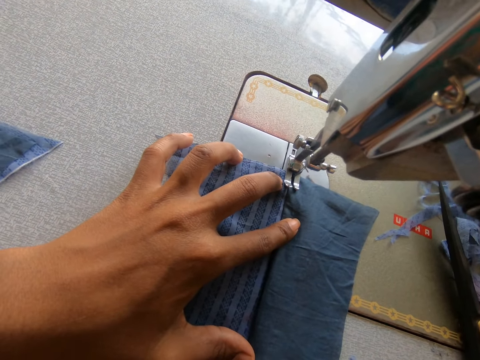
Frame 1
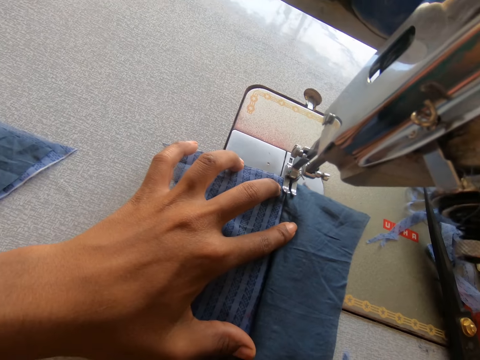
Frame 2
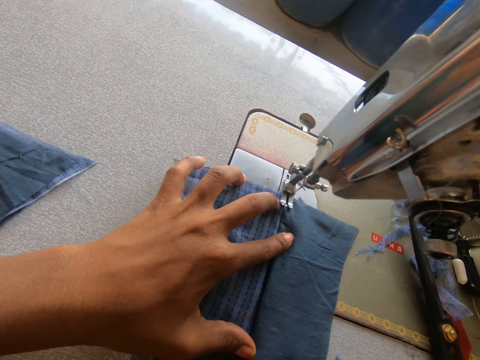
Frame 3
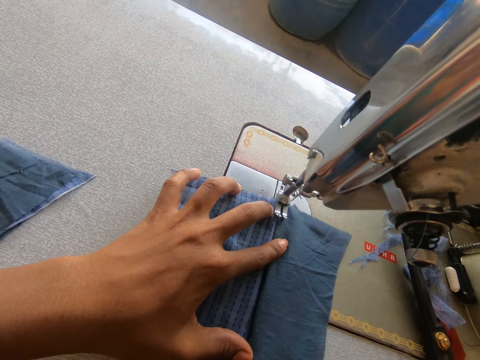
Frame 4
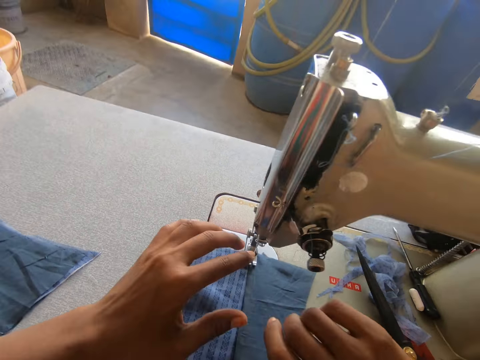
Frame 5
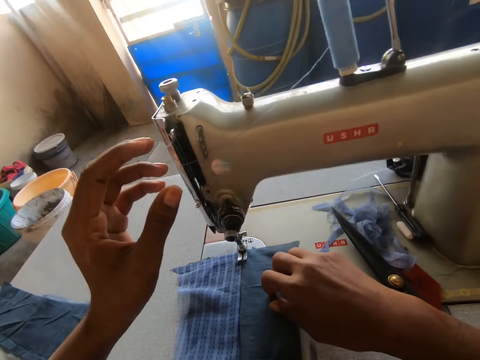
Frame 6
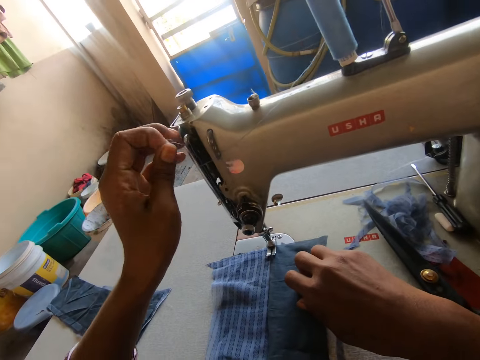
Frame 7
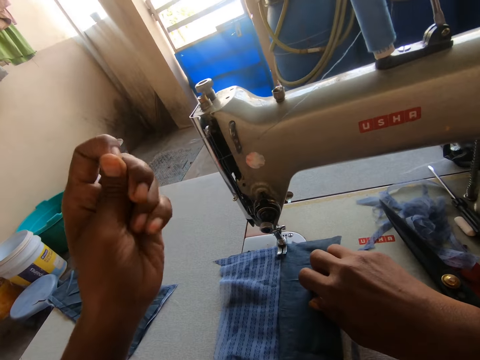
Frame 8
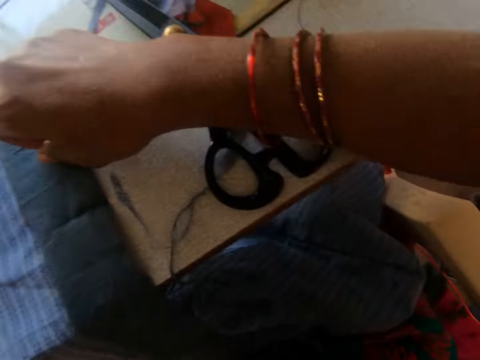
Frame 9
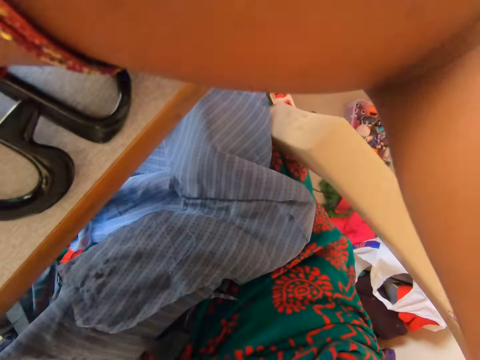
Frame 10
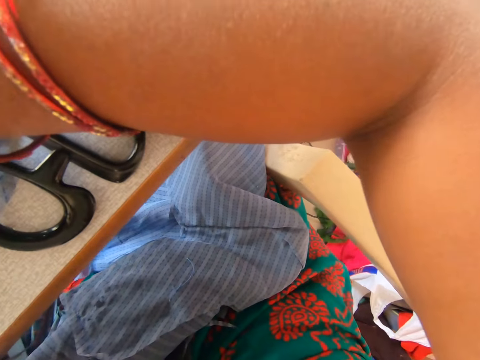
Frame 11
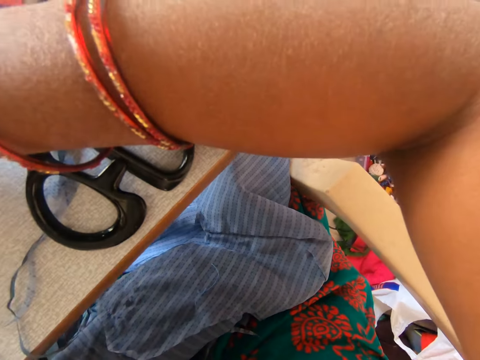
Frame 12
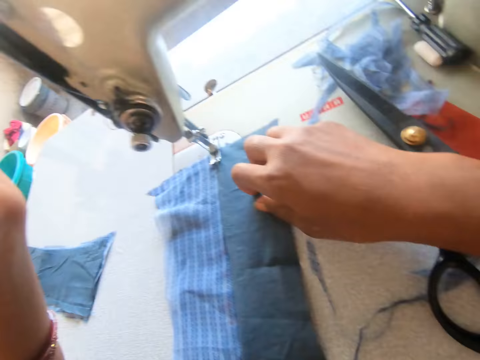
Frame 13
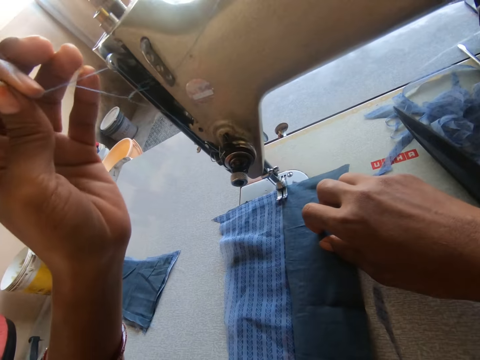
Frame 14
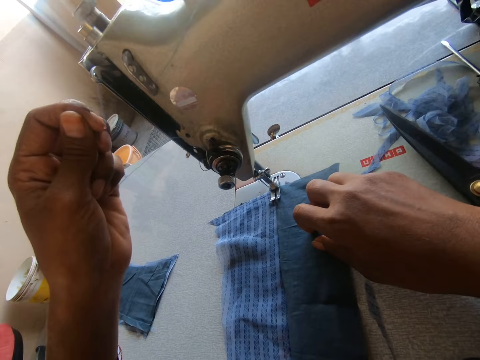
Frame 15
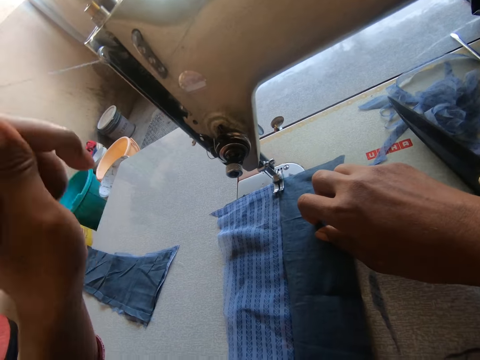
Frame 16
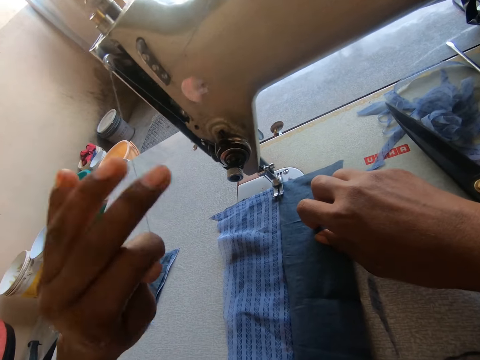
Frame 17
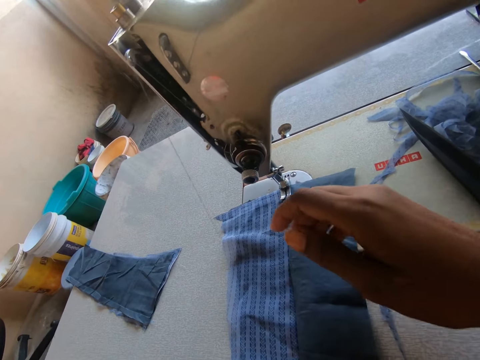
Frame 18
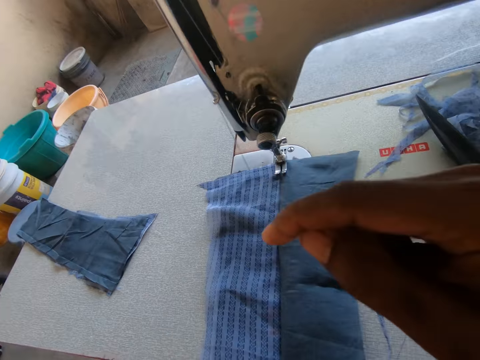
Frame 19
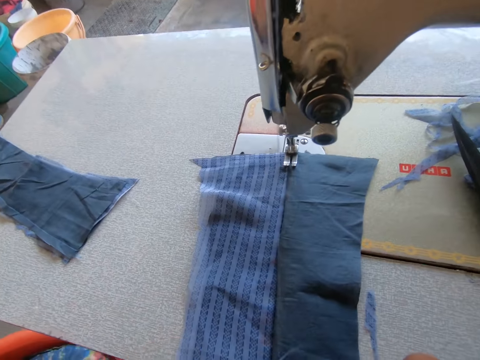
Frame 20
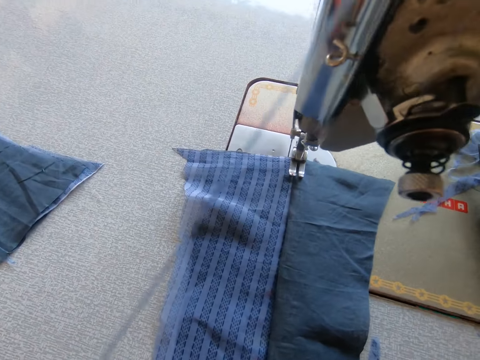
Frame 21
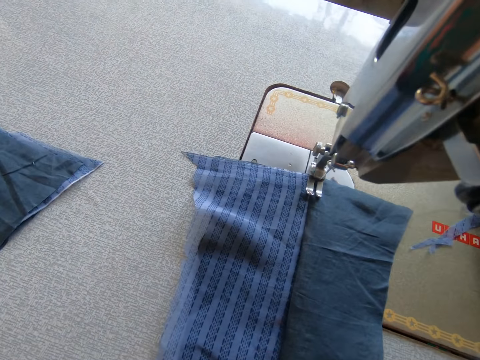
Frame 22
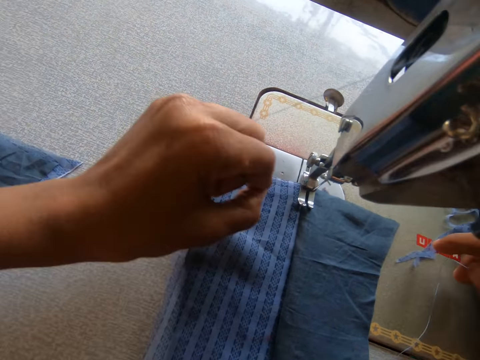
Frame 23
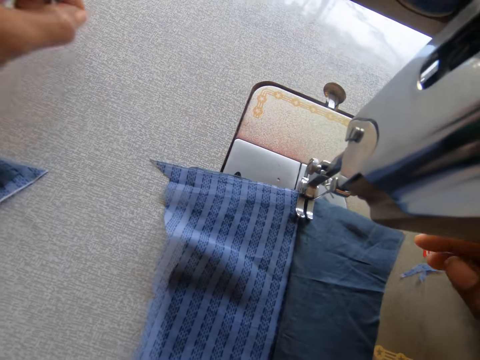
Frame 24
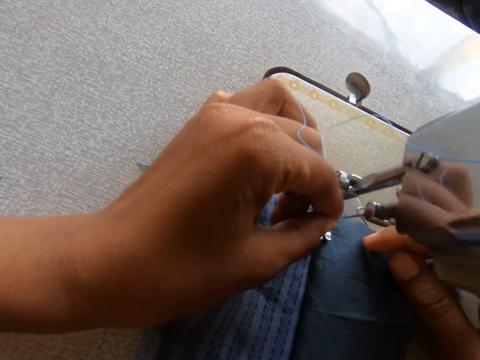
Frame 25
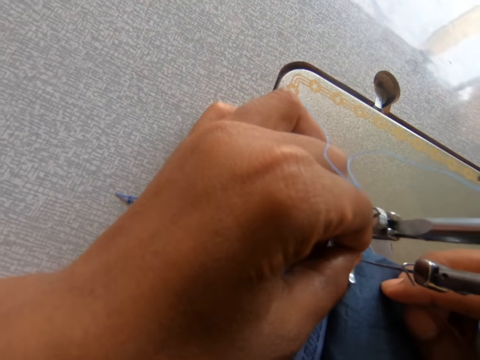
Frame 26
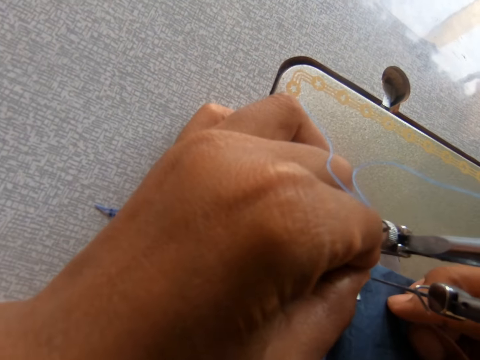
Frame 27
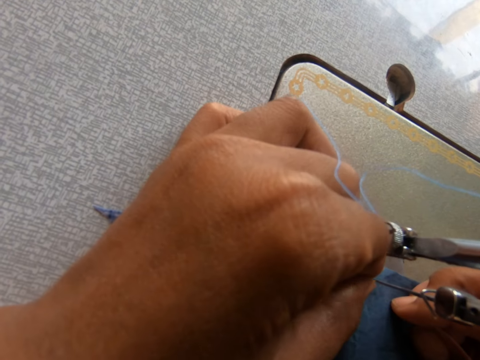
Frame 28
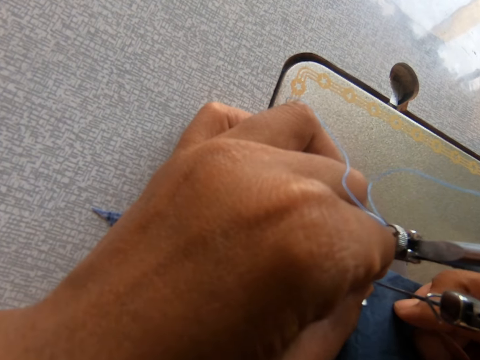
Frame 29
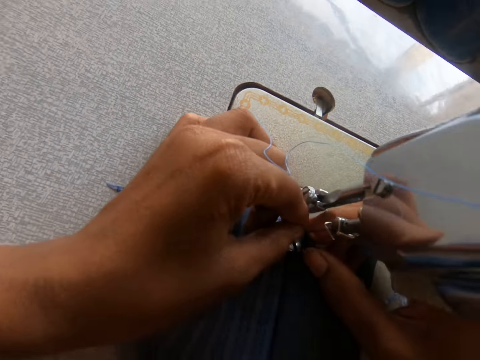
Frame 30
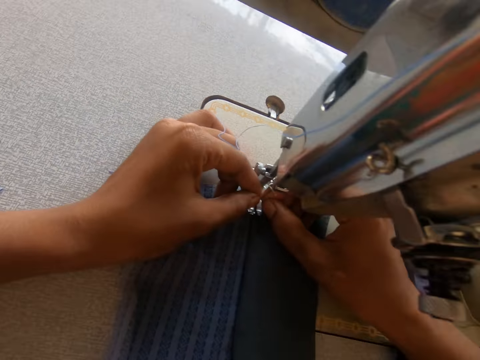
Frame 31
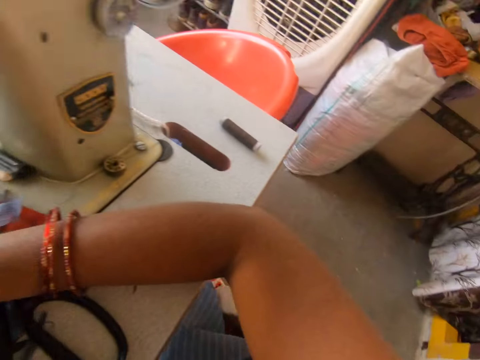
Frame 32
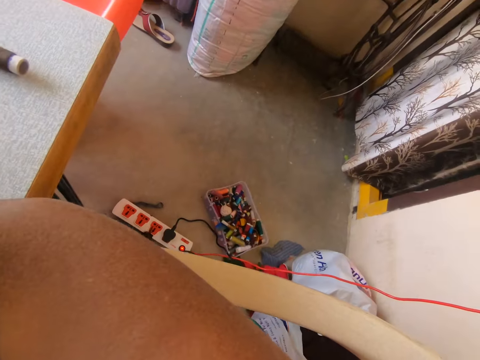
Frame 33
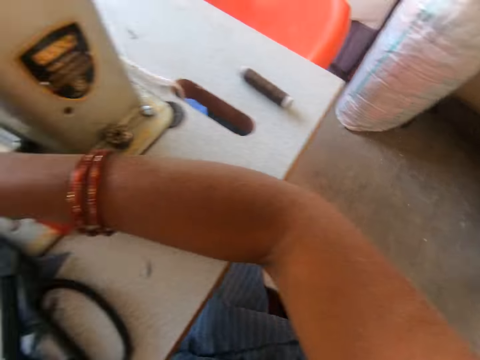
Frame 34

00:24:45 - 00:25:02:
The camera wearer sews a garment. They pull a sewing thread on the sewing machine. They adjust the thread of the sewing machine. They push the sewing thread through the eye of the needle. They look at the floor.

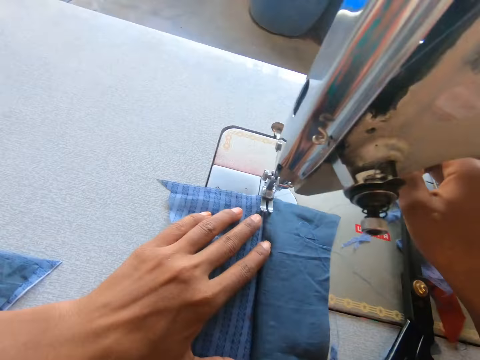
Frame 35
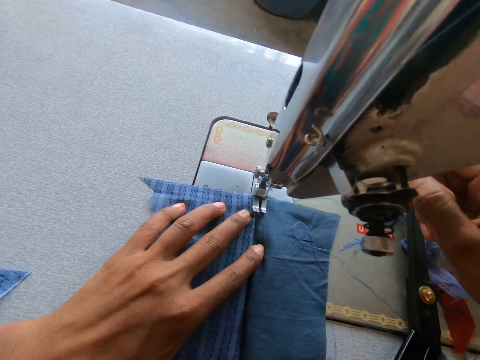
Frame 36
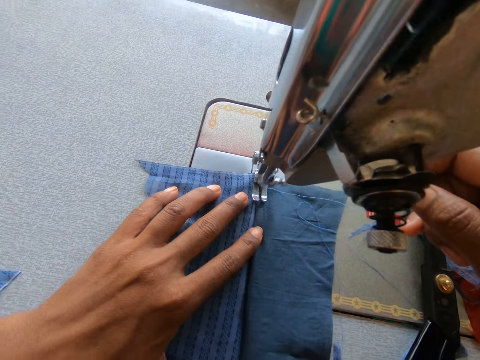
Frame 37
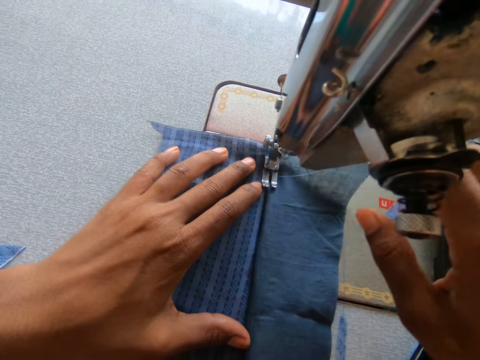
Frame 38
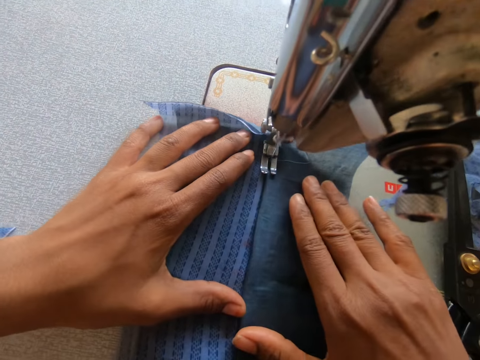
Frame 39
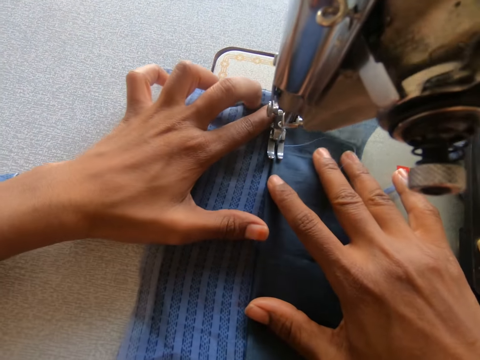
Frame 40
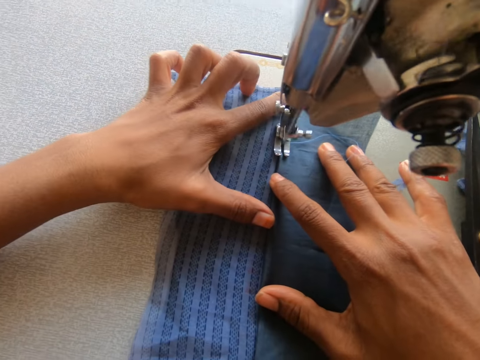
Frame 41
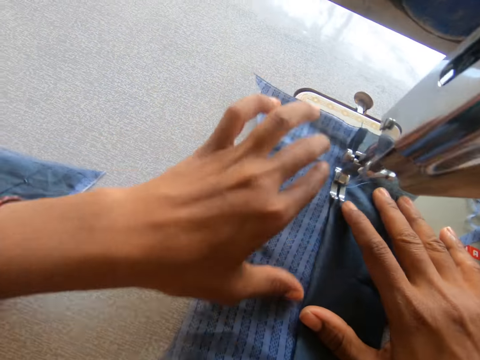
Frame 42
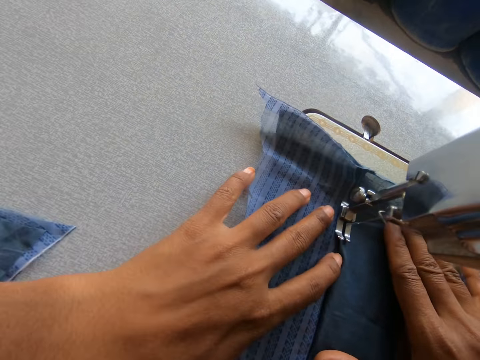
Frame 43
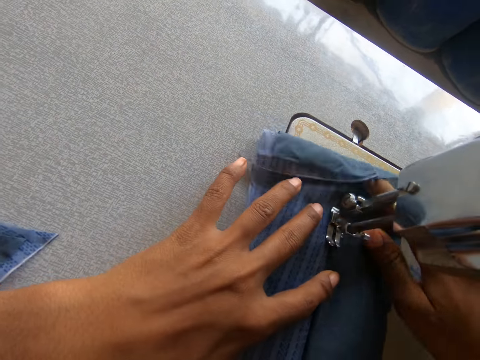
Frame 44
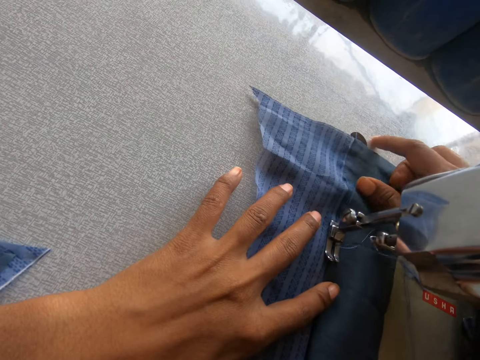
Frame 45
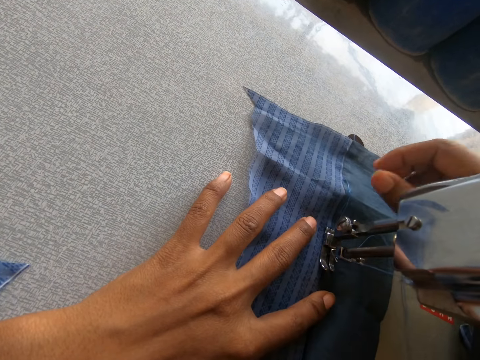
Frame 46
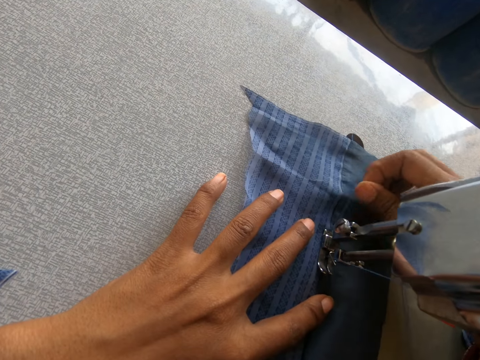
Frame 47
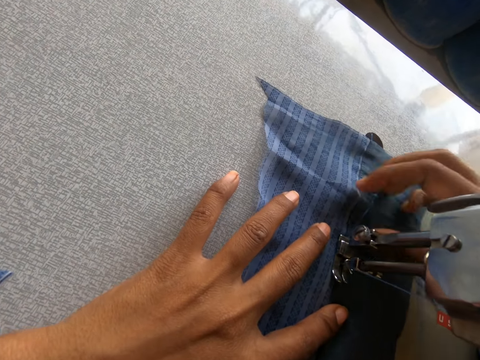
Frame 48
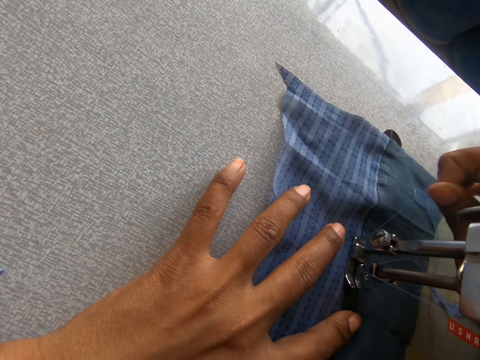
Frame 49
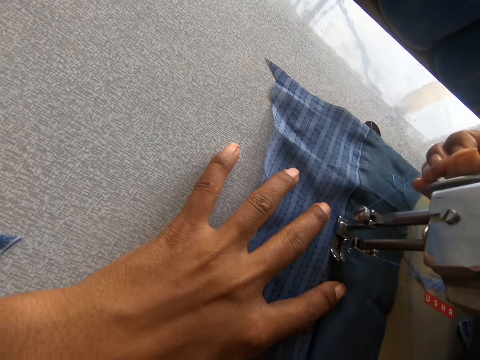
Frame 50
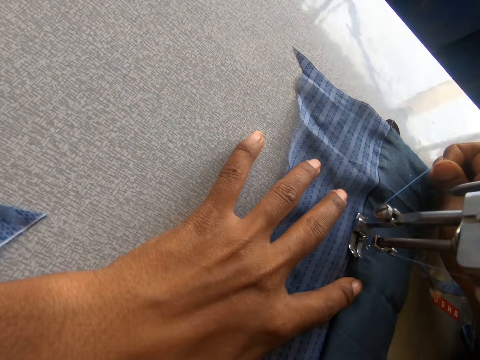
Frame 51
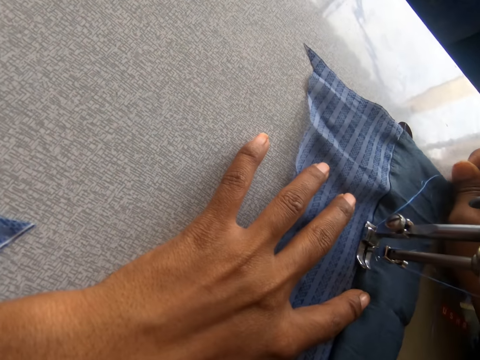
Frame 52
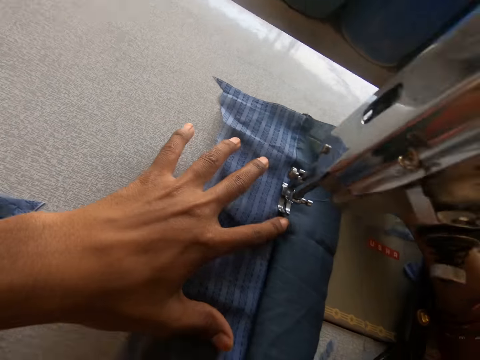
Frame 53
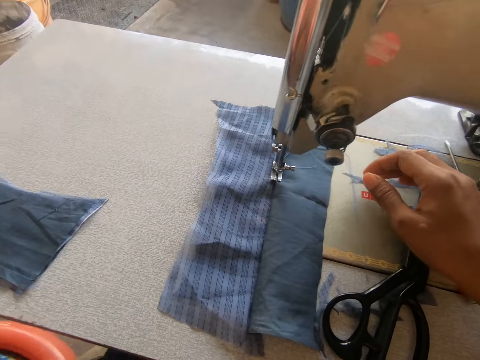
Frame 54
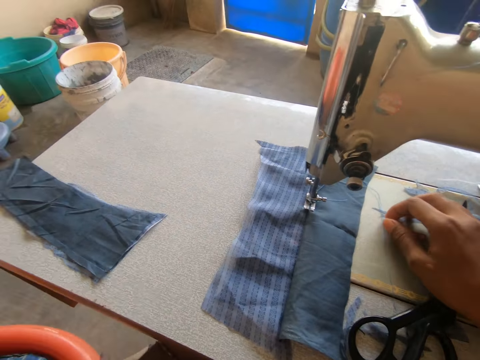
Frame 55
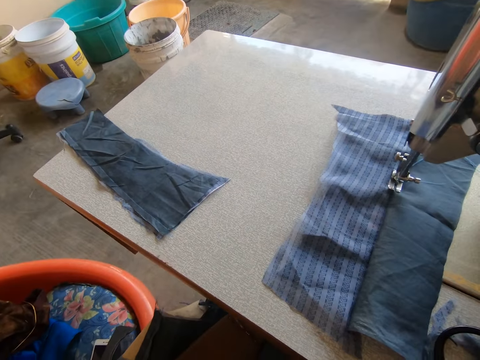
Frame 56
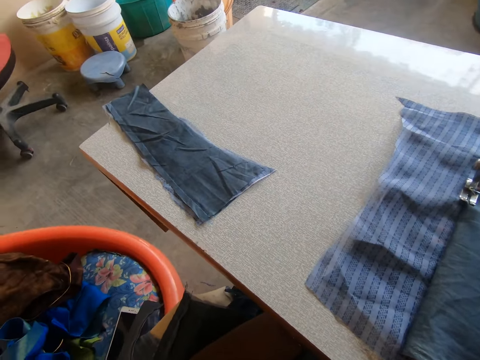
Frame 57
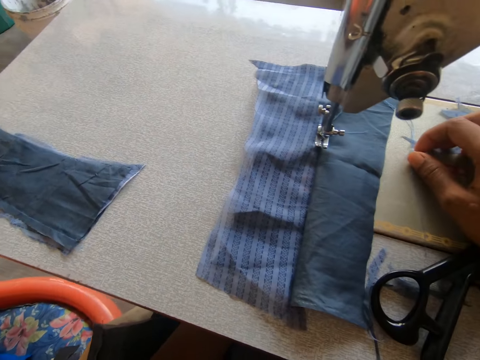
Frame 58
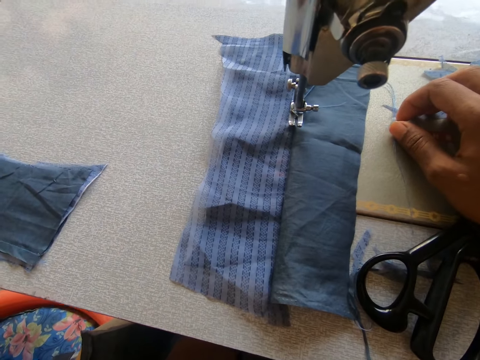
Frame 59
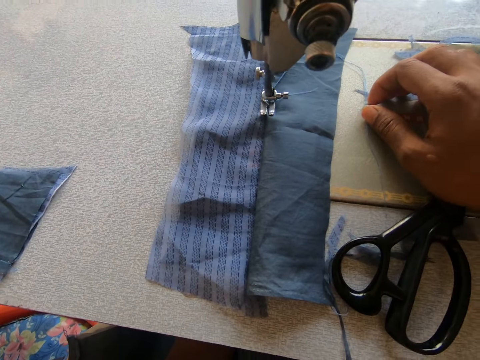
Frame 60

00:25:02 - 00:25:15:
The camera wearer sews the cloth or garment with the sewing machine. They pull a sewing thread on the sewing machine. They adjust the thread from the cloth. They look at the garment.
